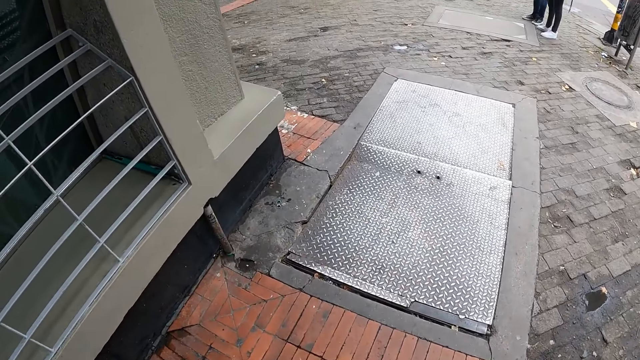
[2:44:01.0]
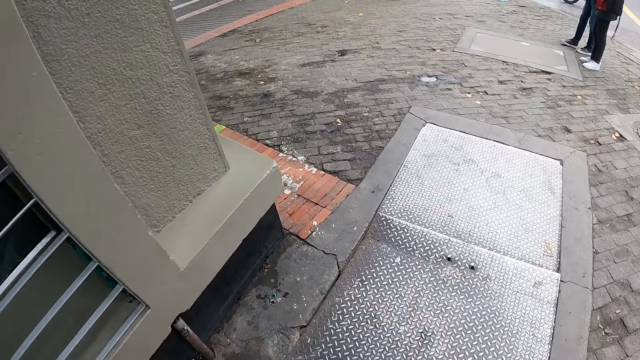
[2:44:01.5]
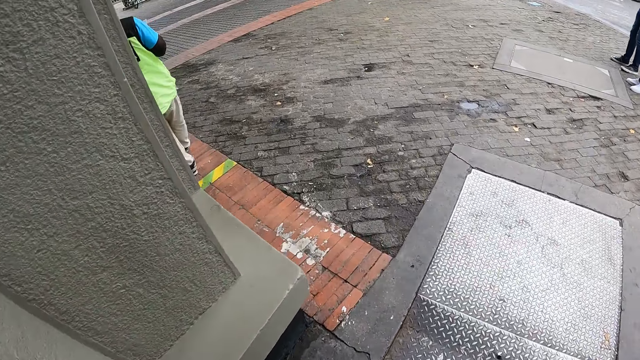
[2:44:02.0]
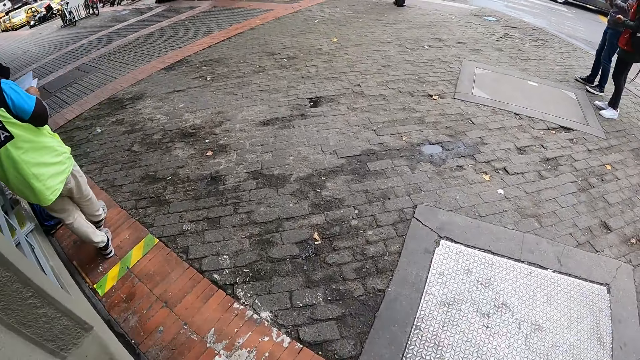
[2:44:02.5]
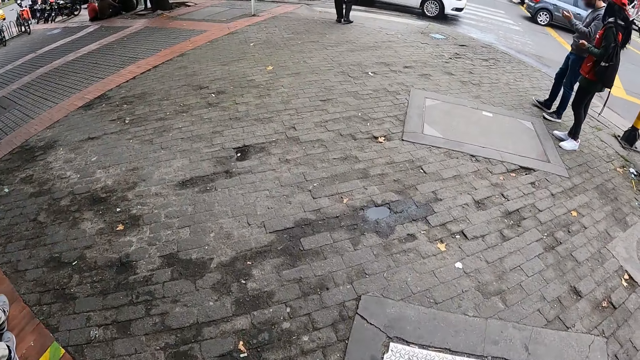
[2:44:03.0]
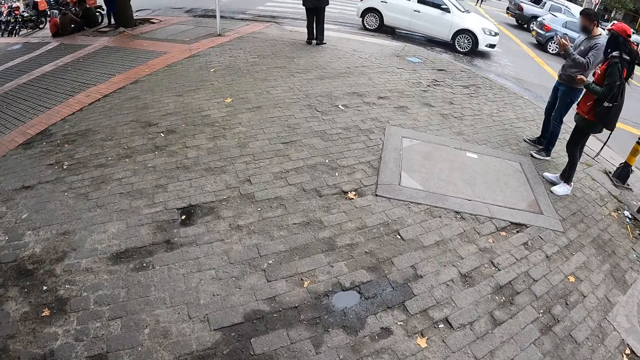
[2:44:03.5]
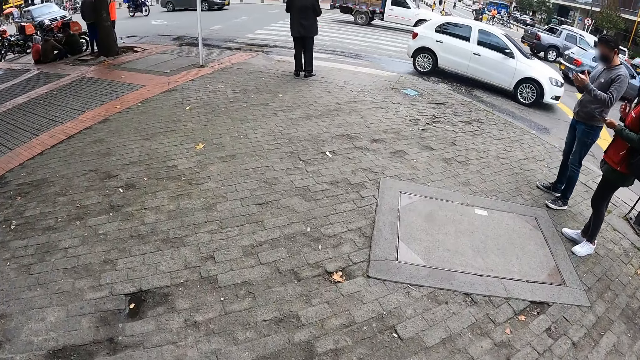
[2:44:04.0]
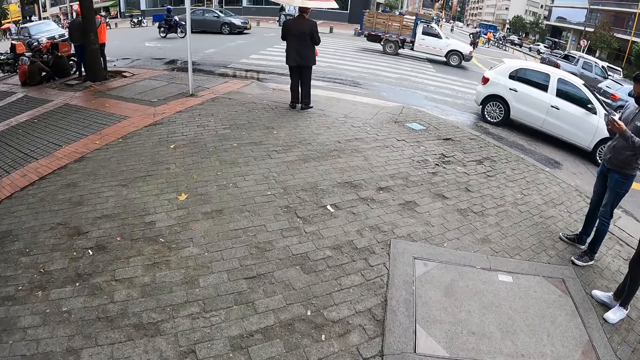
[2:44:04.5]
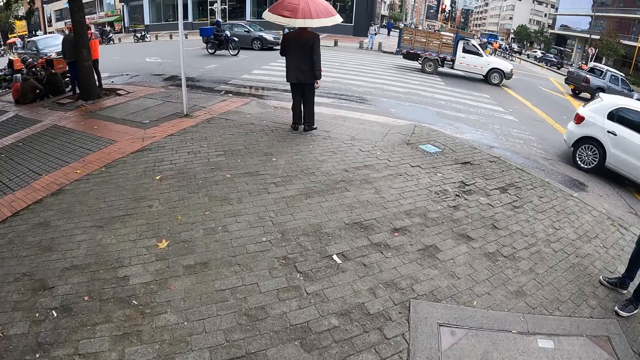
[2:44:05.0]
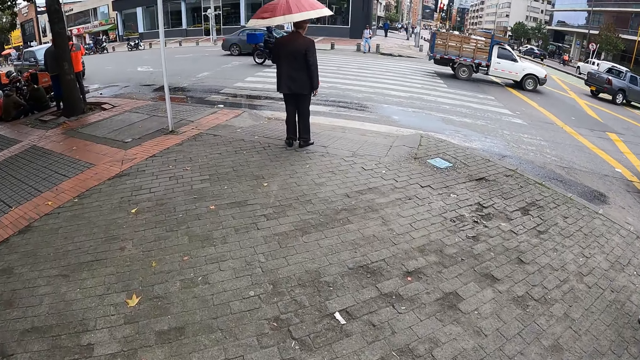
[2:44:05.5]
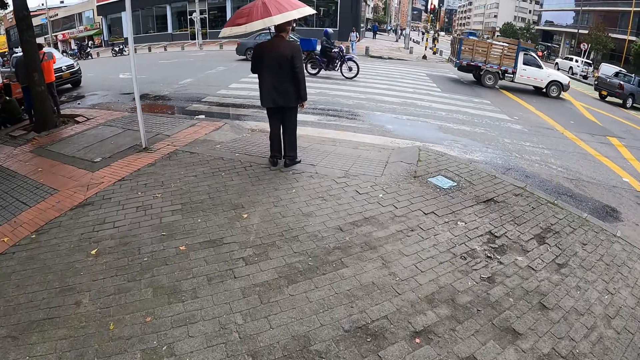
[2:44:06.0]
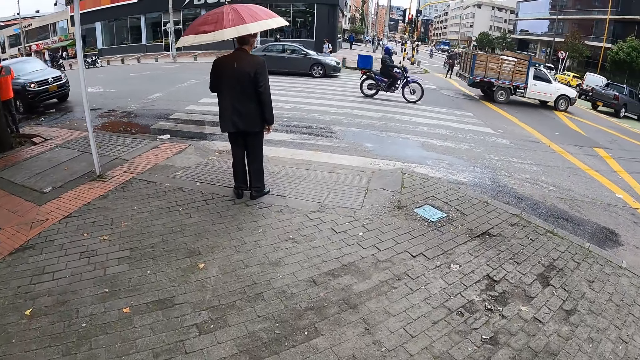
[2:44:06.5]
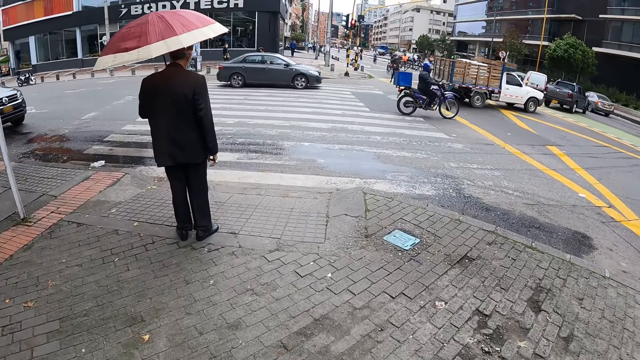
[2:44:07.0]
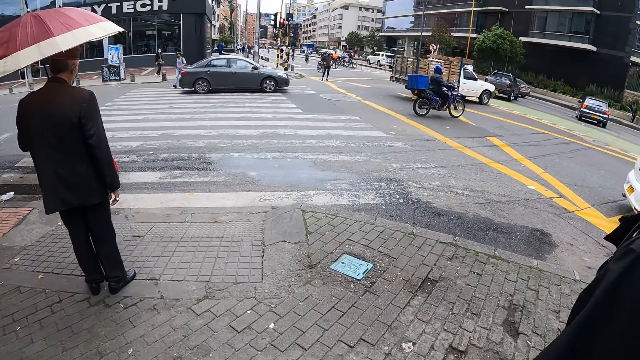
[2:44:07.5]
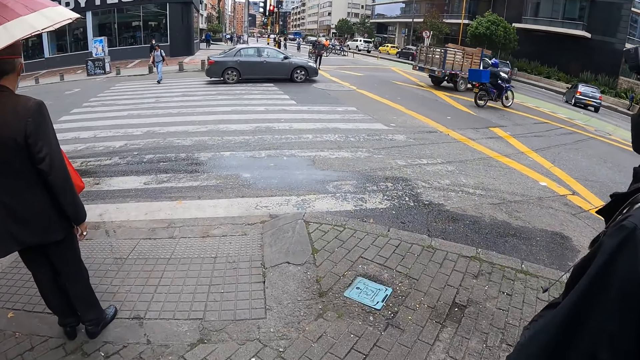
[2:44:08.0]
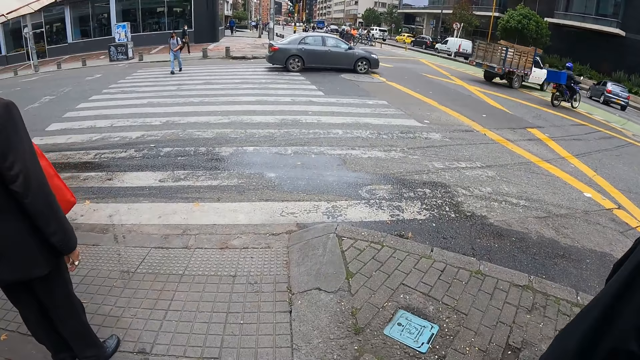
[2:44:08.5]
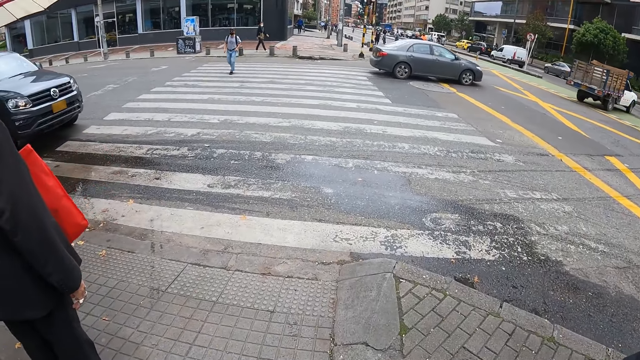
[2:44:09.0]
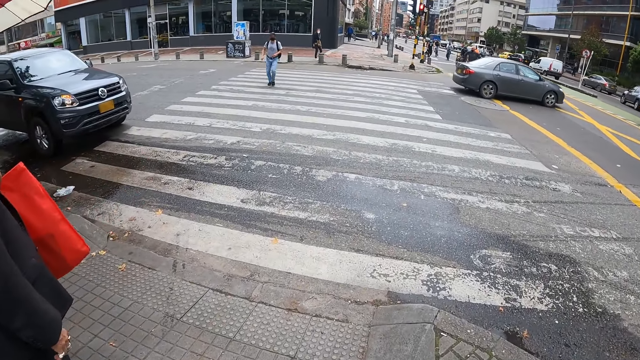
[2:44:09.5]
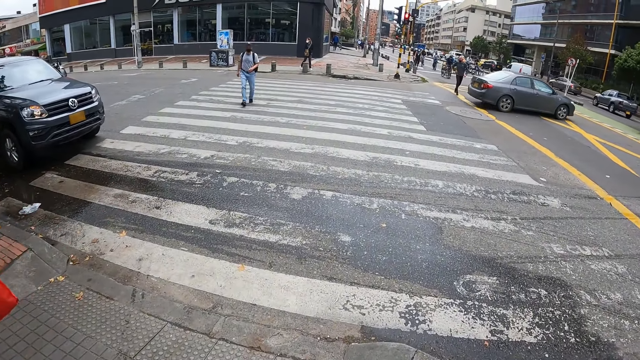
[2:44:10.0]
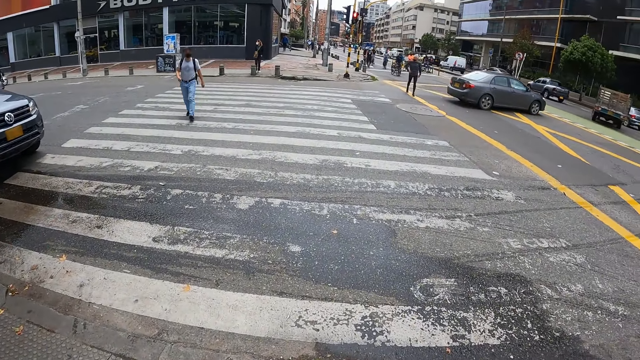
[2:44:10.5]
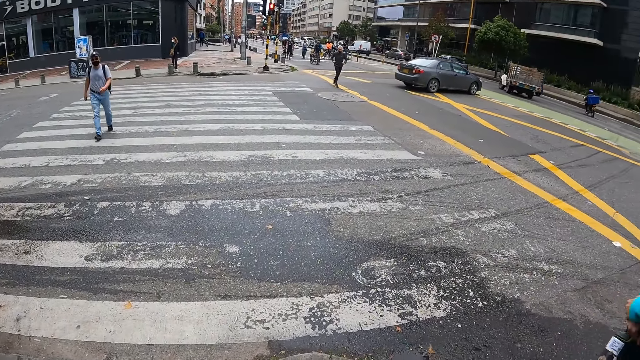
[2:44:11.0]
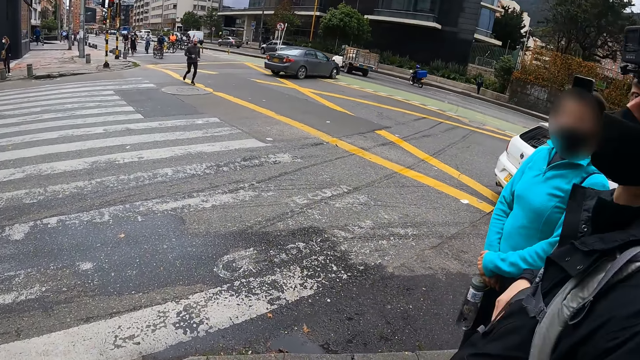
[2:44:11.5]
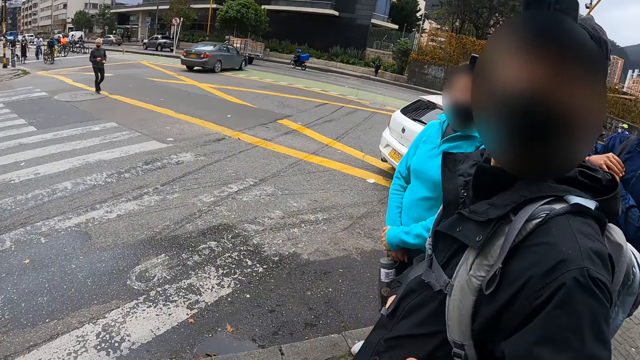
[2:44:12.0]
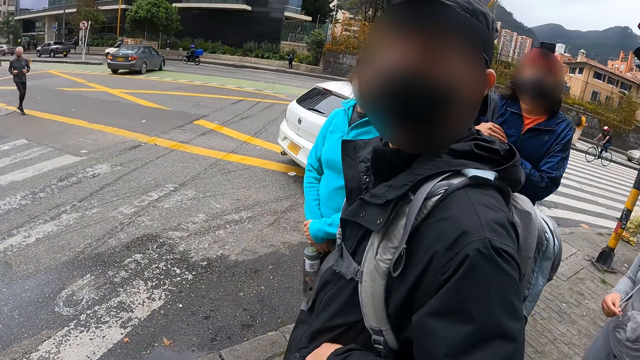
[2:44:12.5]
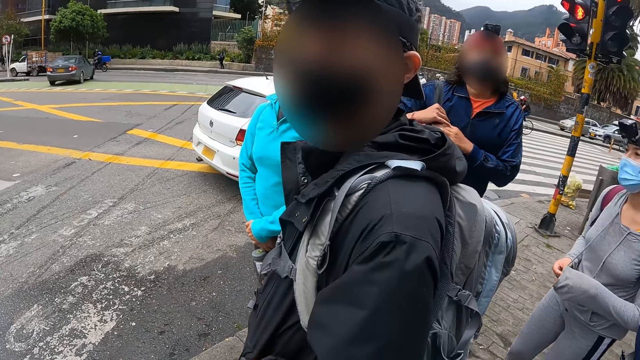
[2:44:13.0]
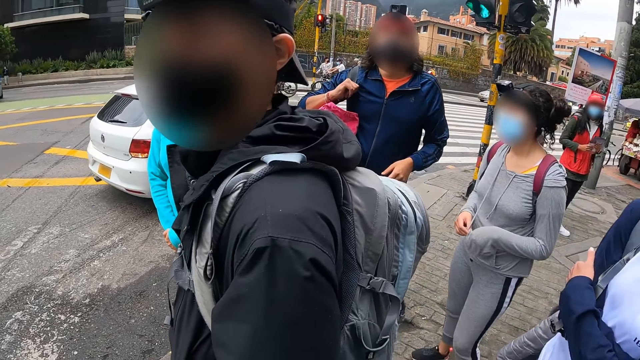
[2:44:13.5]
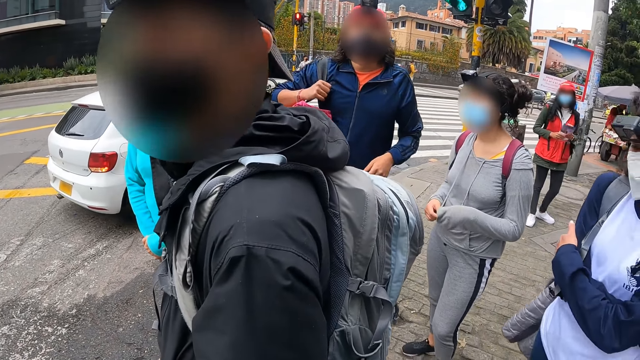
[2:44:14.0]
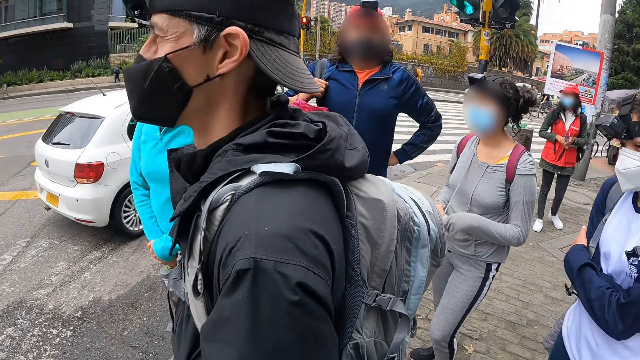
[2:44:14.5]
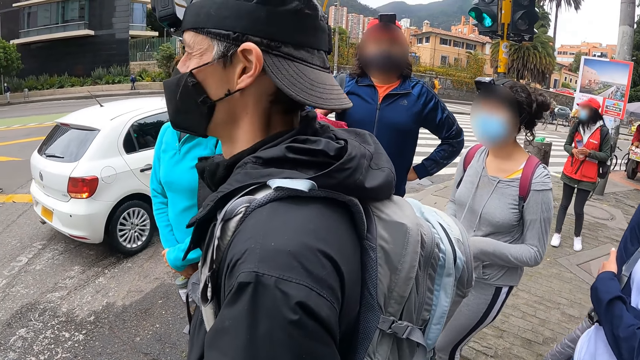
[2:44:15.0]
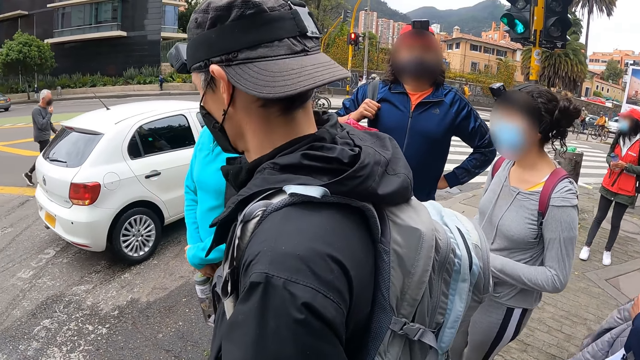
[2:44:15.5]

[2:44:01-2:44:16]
The camera wearer stops at a zebra crossing. They look around.

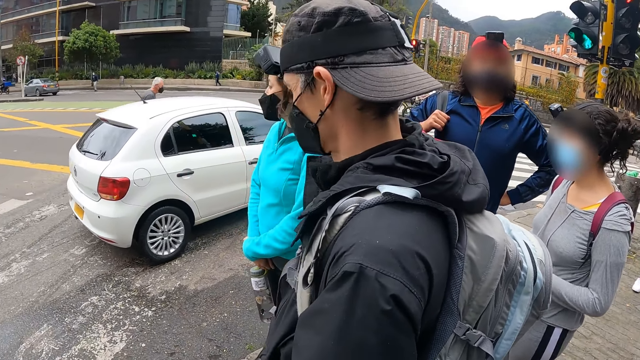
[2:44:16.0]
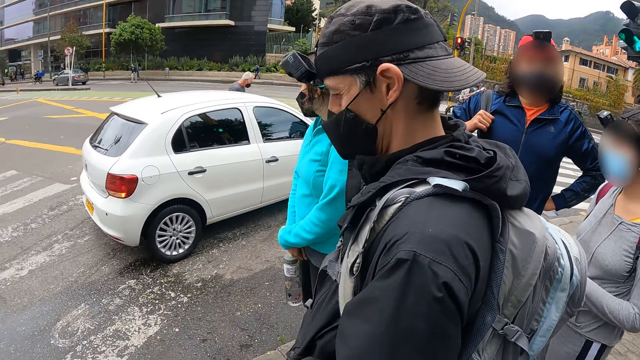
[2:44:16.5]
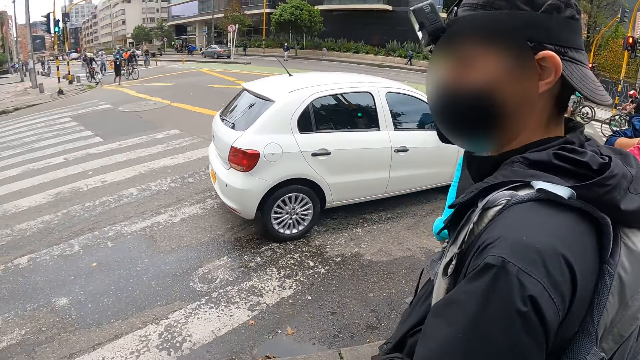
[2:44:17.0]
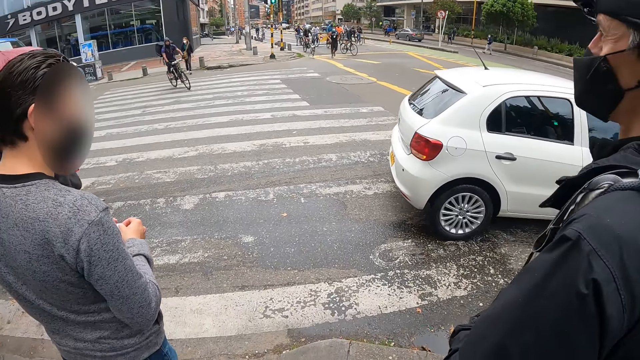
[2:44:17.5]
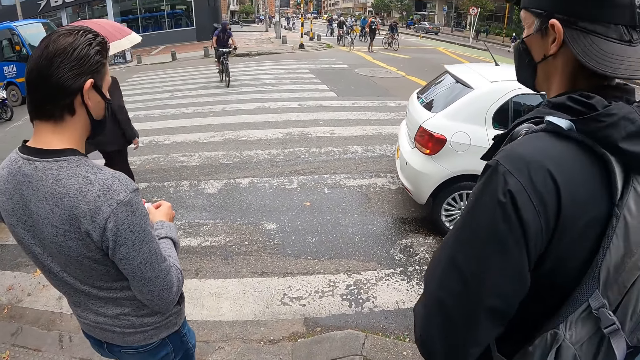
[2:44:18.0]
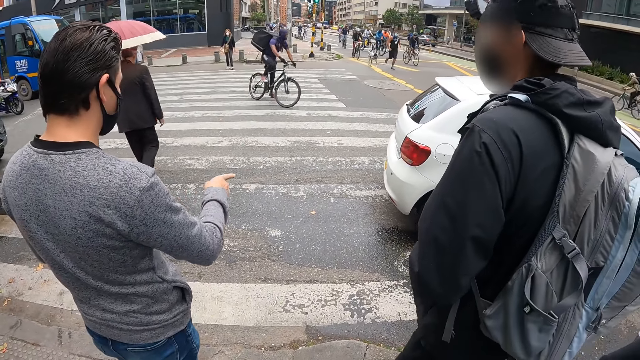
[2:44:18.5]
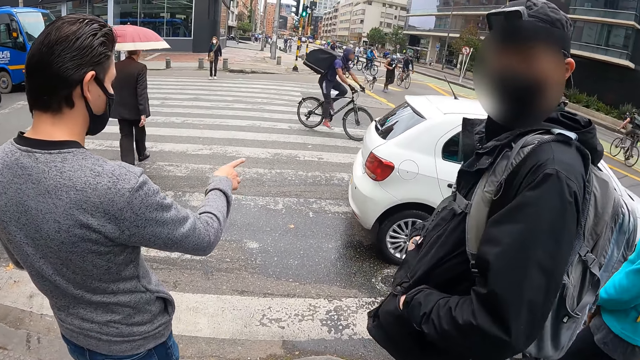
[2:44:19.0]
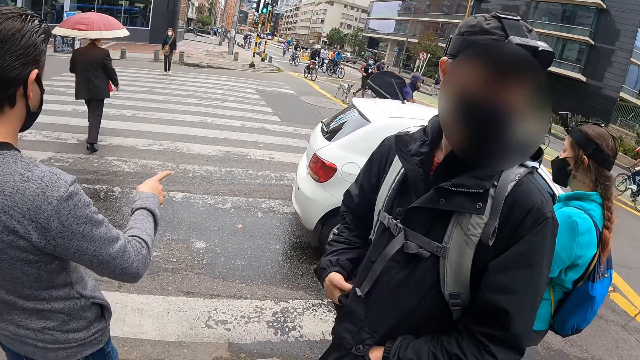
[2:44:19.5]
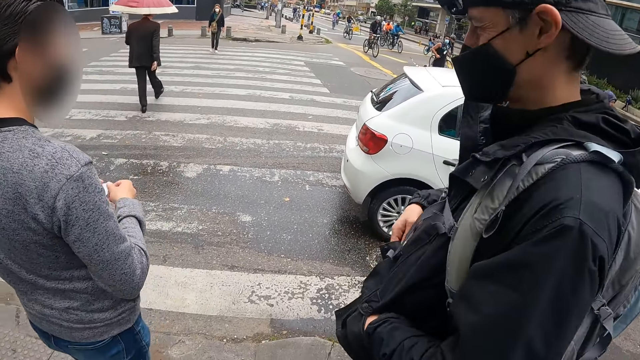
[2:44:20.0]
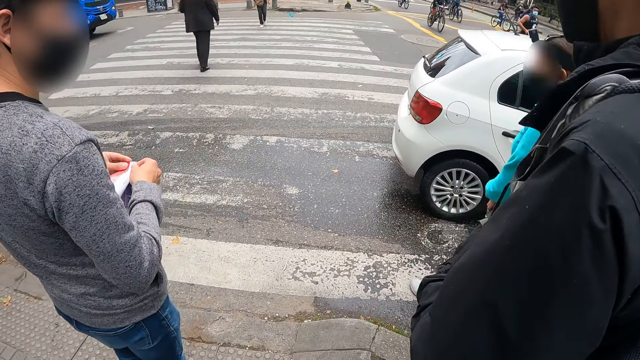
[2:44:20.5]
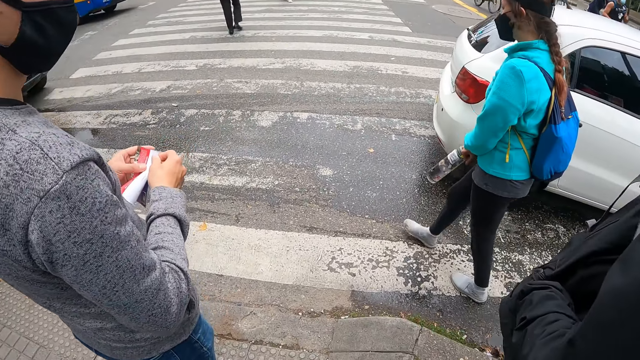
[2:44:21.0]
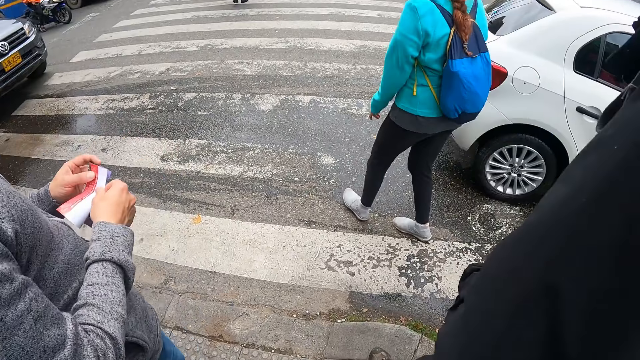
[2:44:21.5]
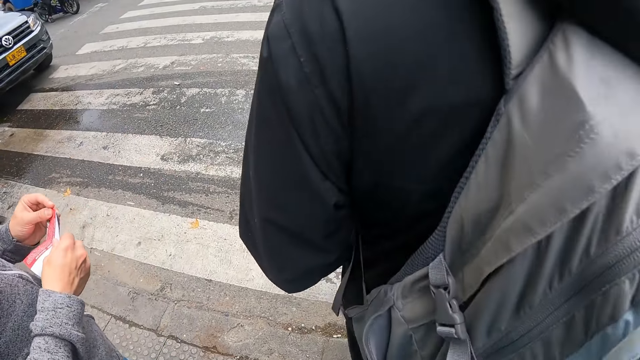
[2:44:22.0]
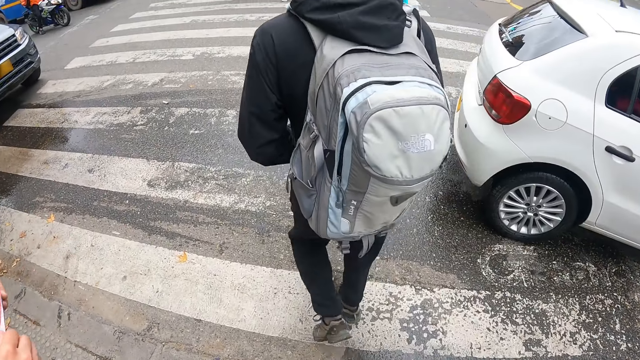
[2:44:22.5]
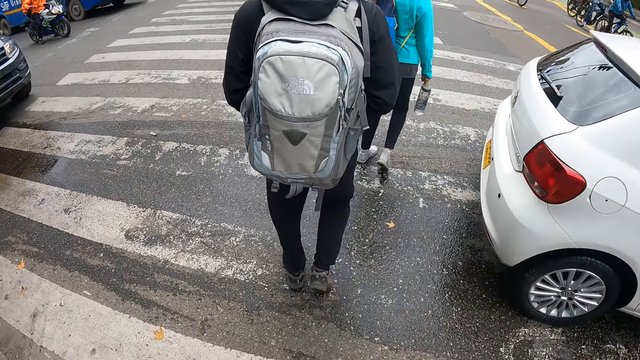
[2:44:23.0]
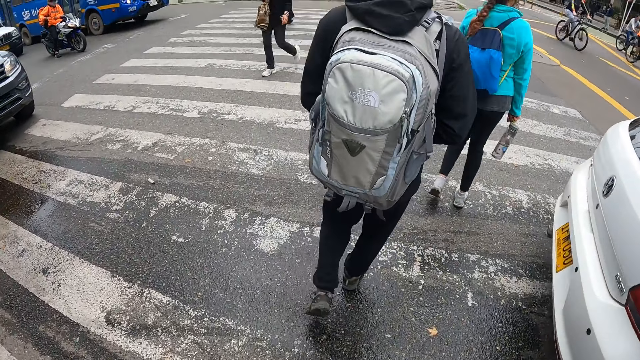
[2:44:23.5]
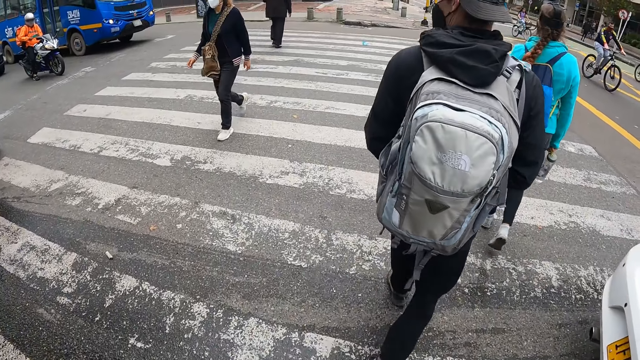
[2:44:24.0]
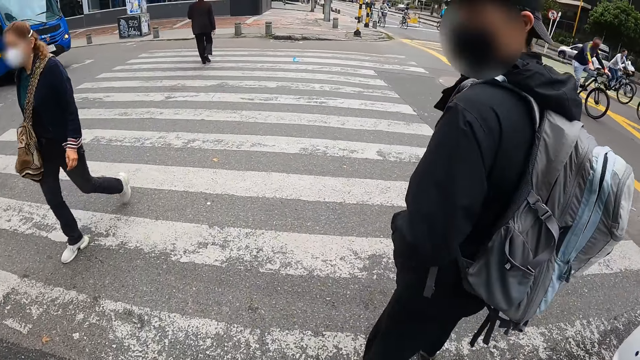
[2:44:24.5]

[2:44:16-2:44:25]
The woman crosses a road. The man crosses the road. The camera wearer crosses the road. They walk behind the man.
